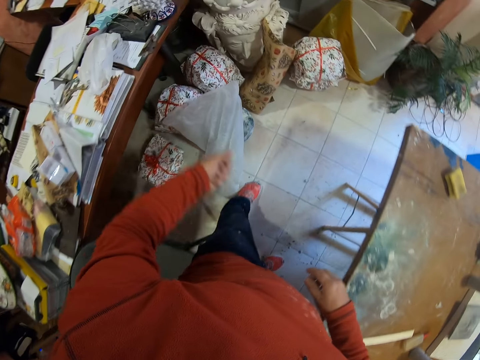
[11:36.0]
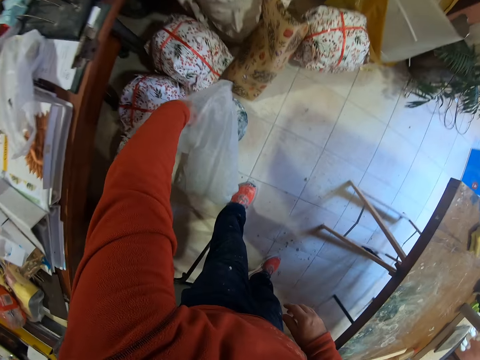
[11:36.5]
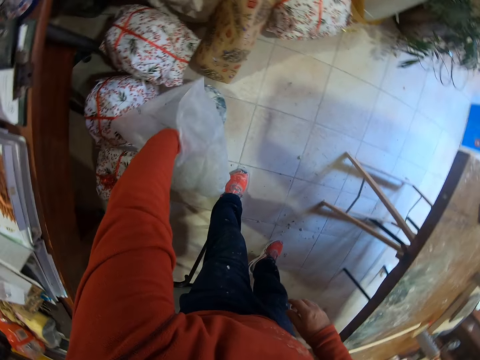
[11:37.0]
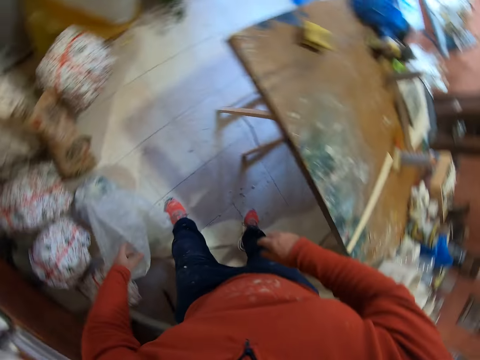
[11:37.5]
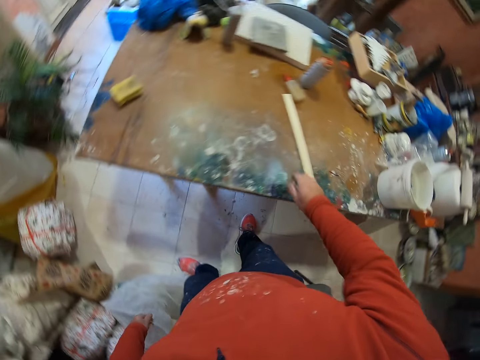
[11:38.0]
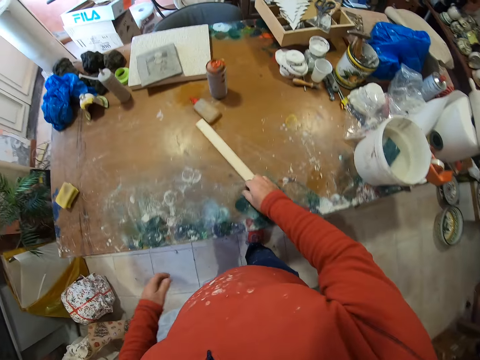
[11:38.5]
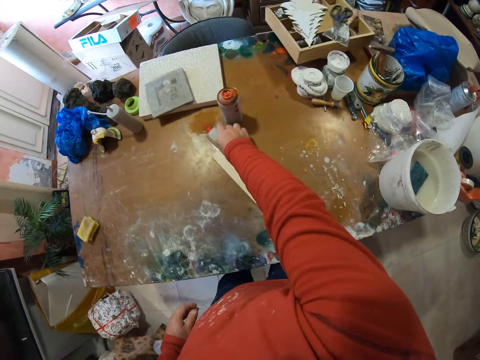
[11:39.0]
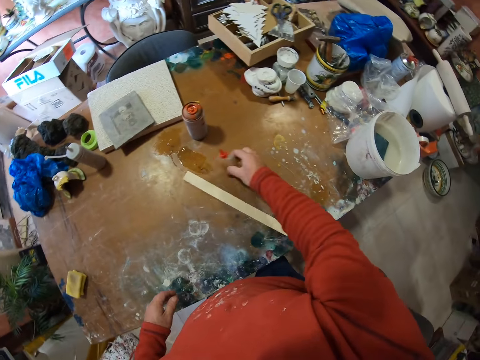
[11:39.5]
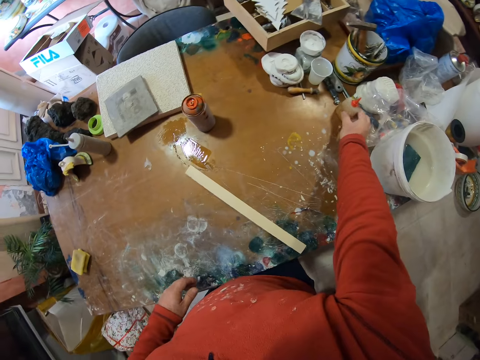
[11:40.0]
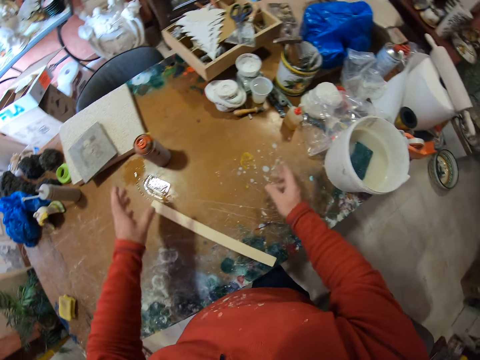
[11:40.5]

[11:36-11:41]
The camera wearer puts dirt in the nylon bag. They touch wood. They pick a container. They move a bottle on the table. They drop the container.

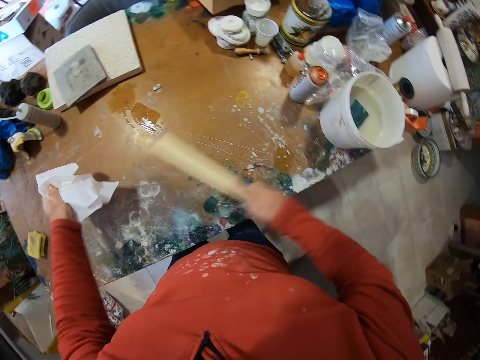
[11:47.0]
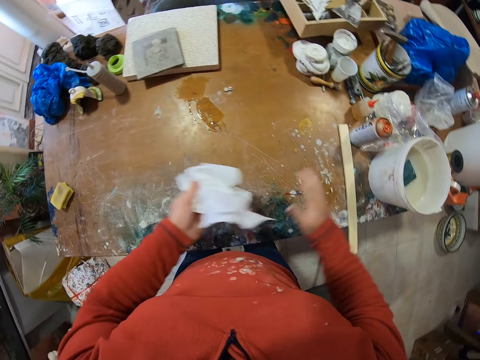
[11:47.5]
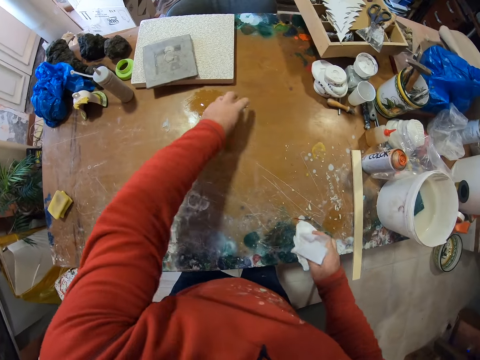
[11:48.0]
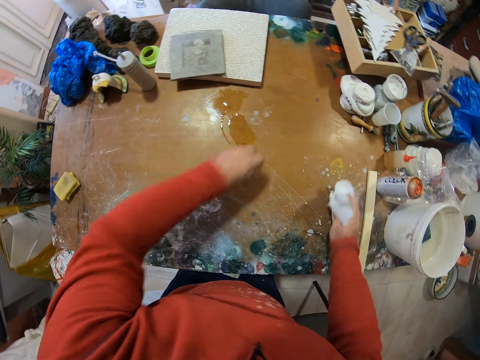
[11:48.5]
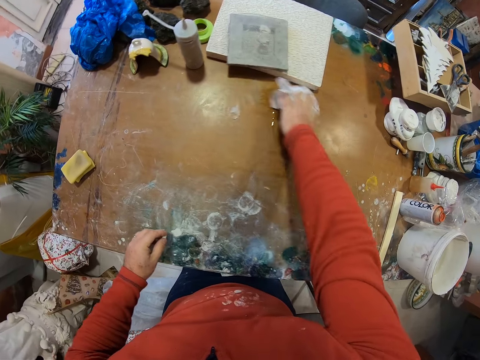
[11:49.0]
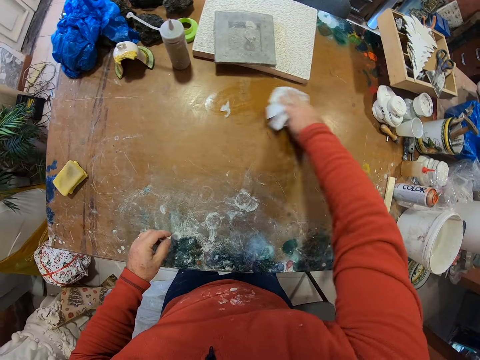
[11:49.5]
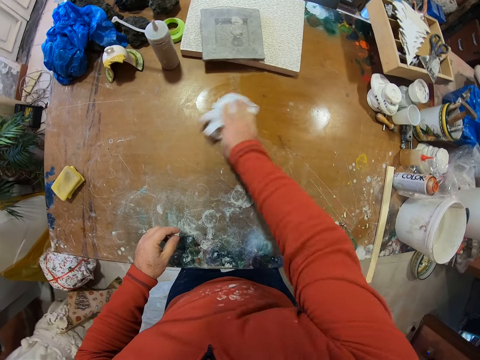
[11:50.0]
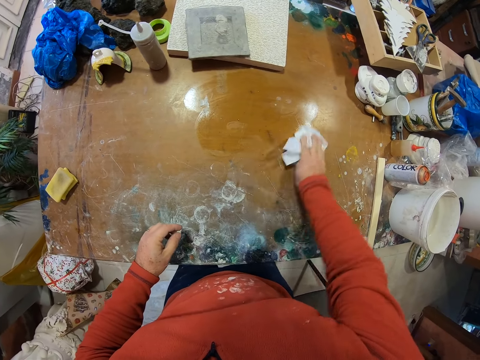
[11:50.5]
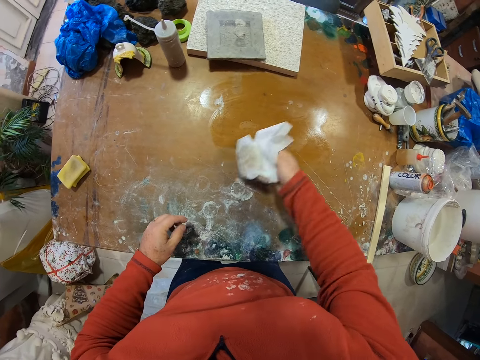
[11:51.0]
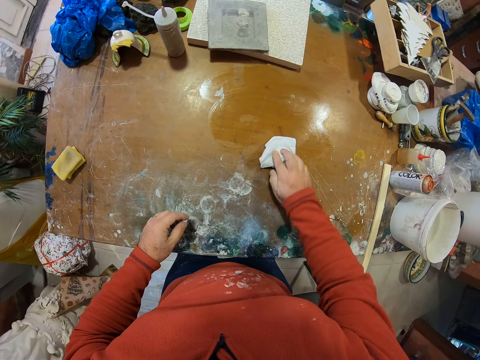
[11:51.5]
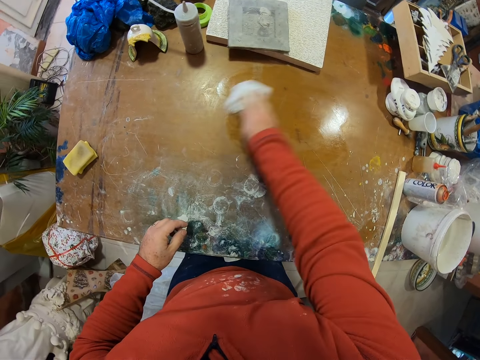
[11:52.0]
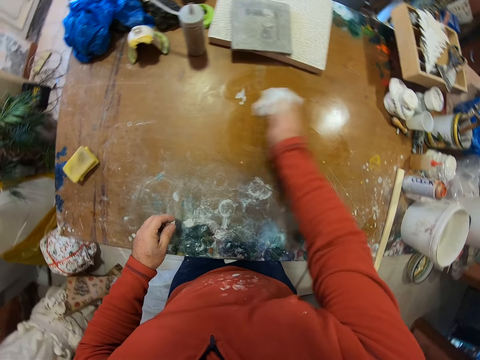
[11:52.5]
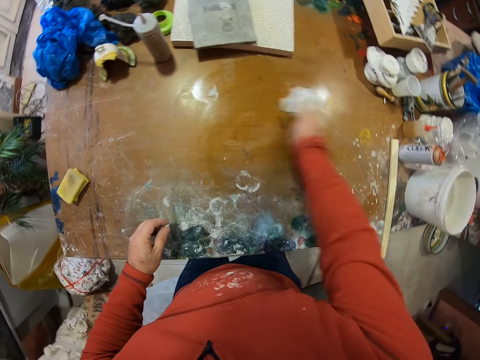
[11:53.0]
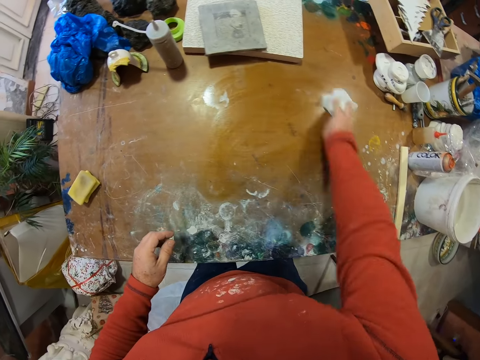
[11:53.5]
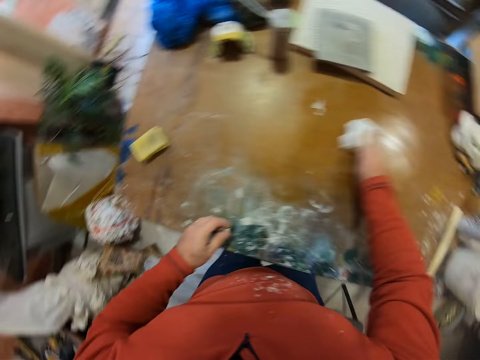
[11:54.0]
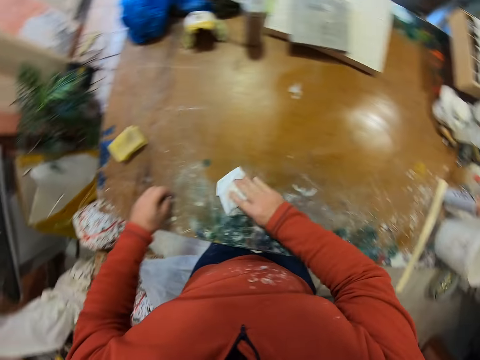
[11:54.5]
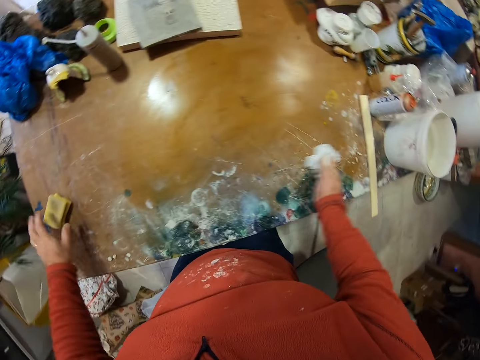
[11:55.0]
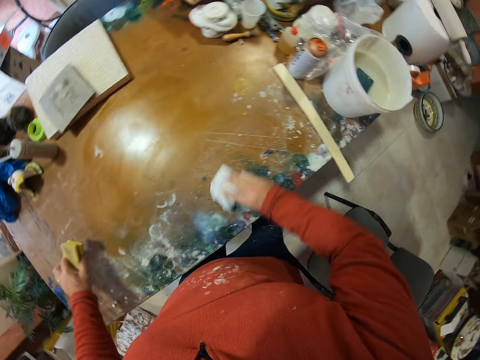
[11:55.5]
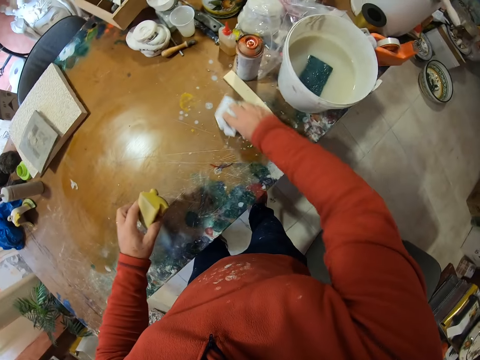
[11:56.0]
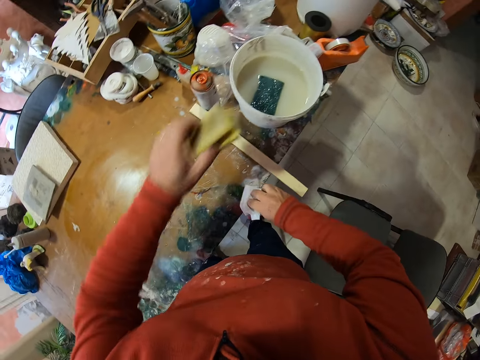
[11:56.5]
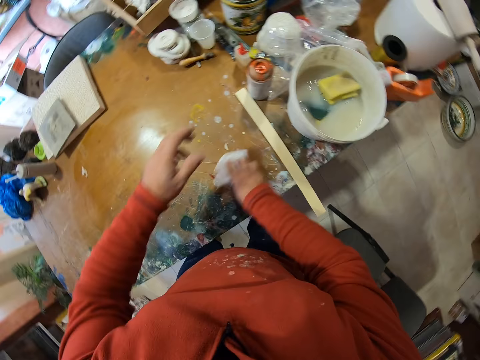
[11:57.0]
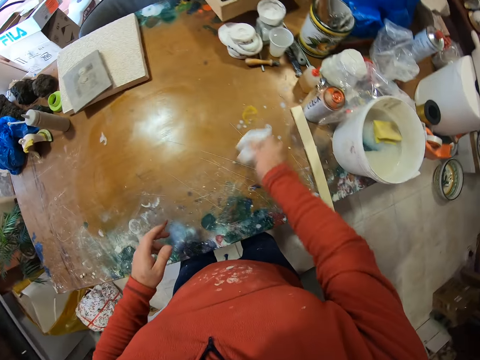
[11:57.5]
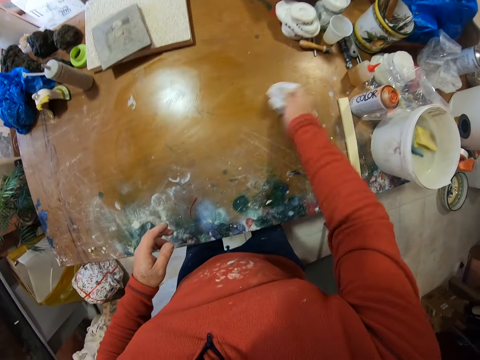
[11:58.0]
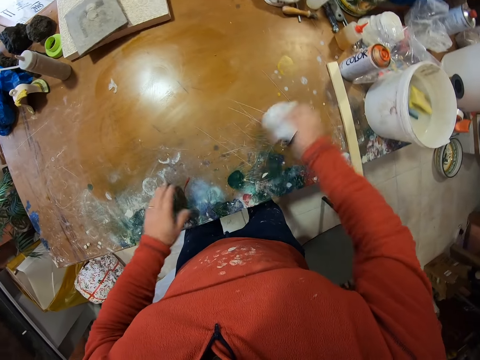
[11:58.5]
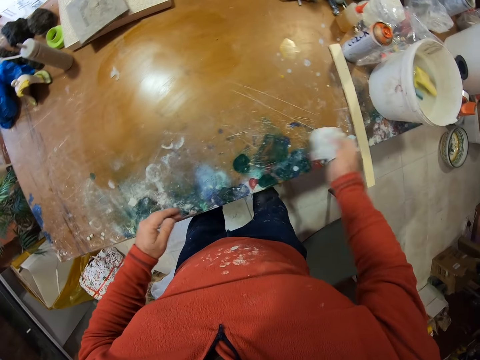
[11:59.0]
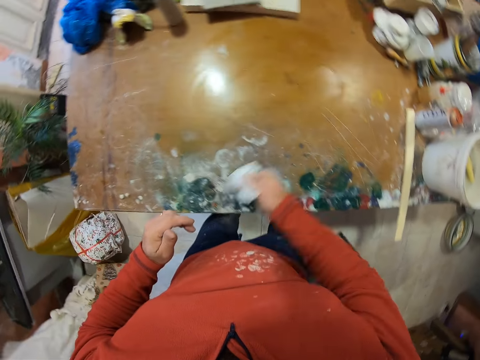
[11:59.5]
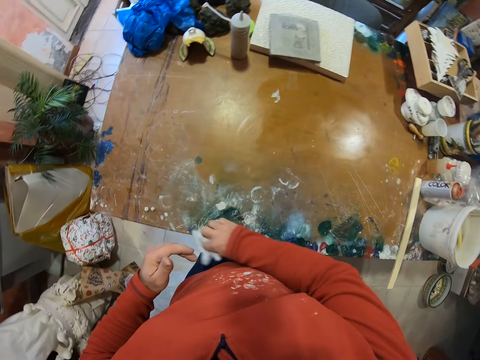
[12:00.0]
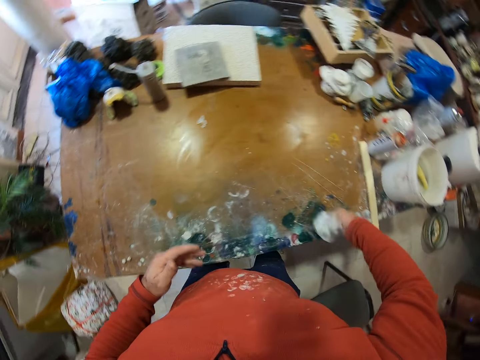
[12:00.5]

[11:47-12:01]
The camera wearer wipes the piece of wood. They drop the piece of wood on the table. They wipe their hand. They pass the wipe to the right hand. They pick up dirt or trash. They wipe the table. They drop the trash. They pick up a sponge. They move the sponge on the table. They drop the sponge in the bucket. They wipe the table.

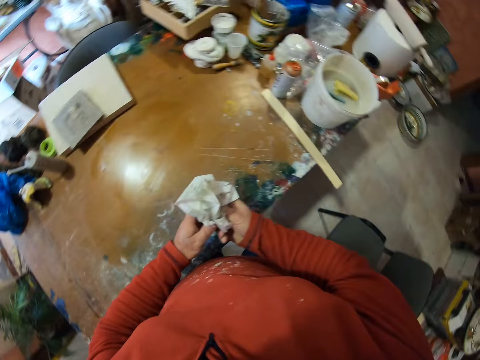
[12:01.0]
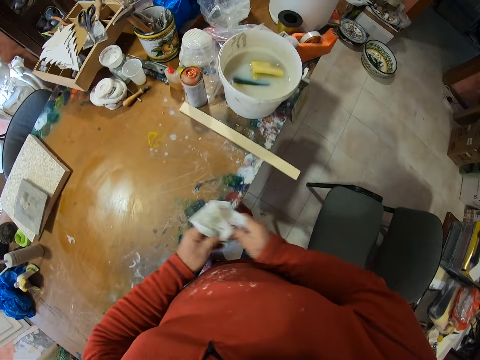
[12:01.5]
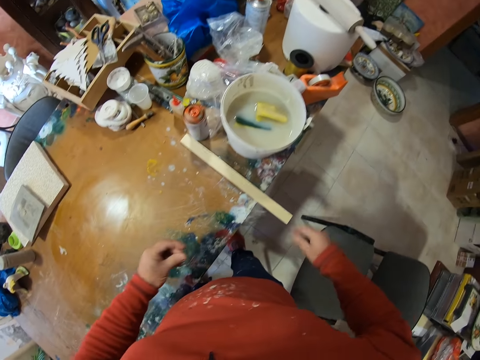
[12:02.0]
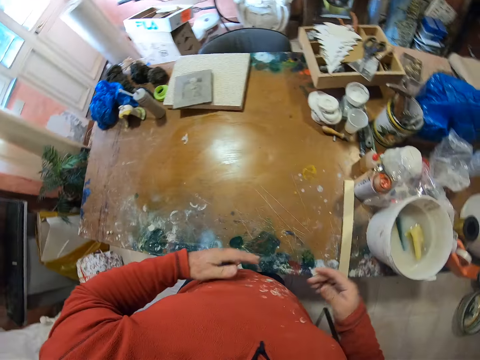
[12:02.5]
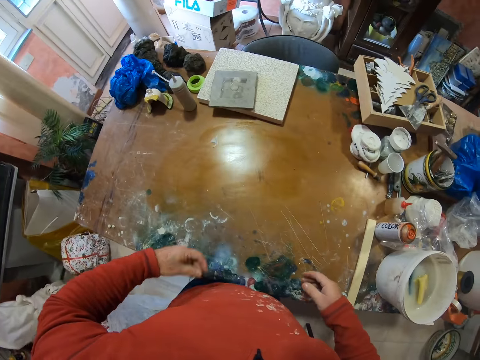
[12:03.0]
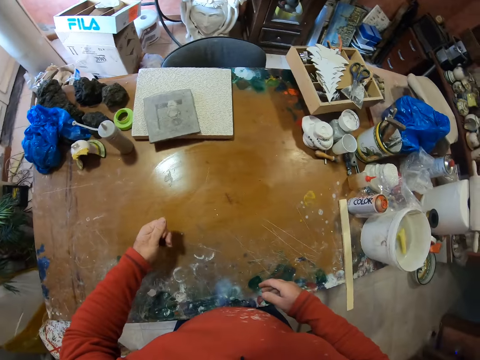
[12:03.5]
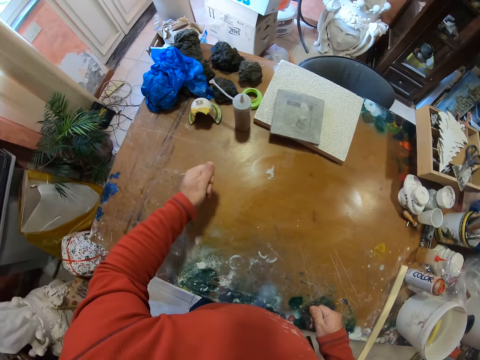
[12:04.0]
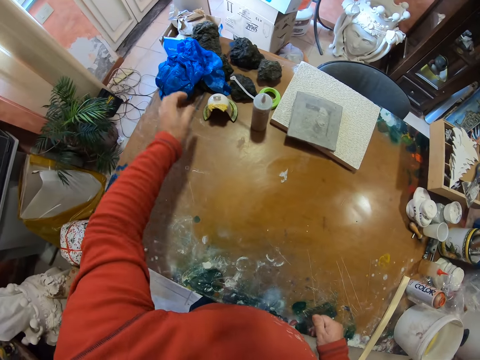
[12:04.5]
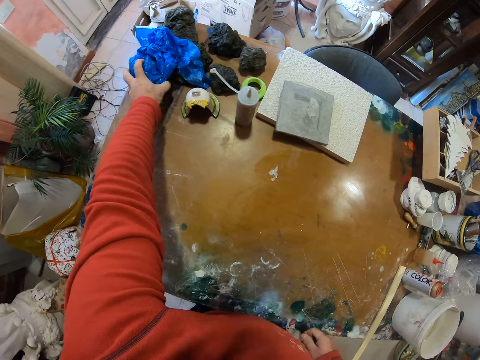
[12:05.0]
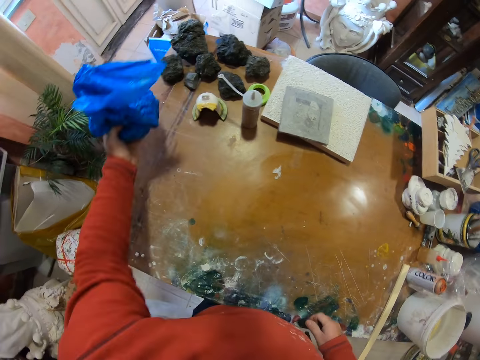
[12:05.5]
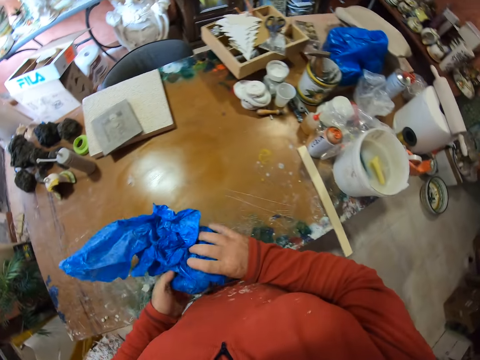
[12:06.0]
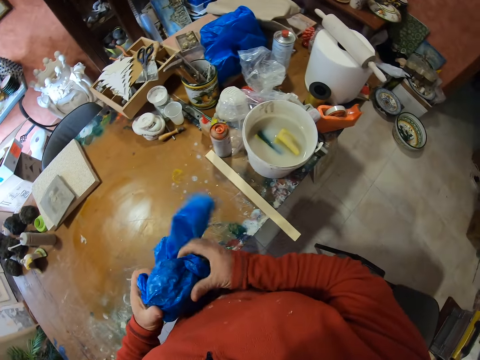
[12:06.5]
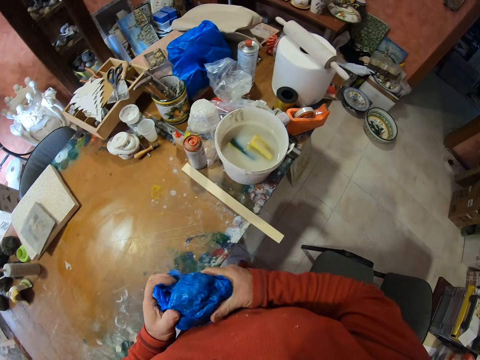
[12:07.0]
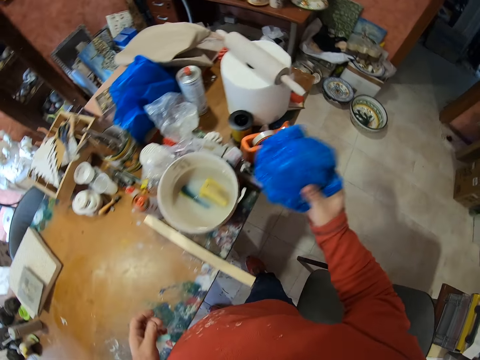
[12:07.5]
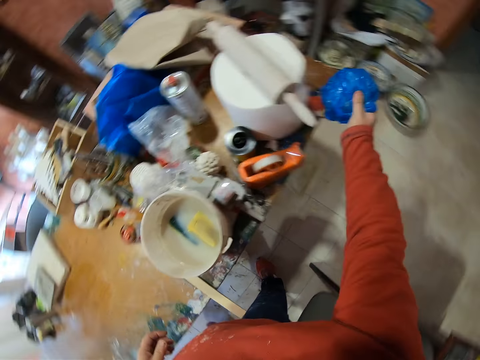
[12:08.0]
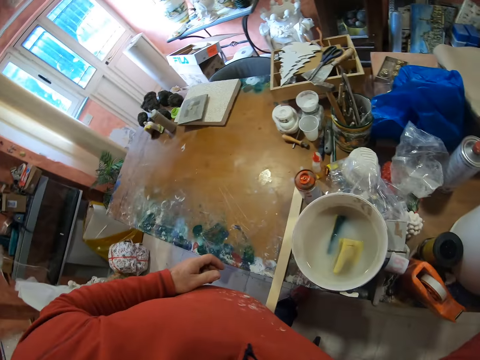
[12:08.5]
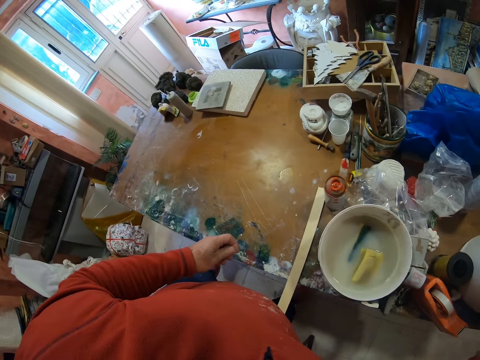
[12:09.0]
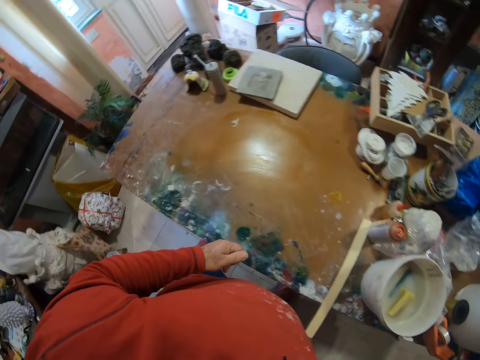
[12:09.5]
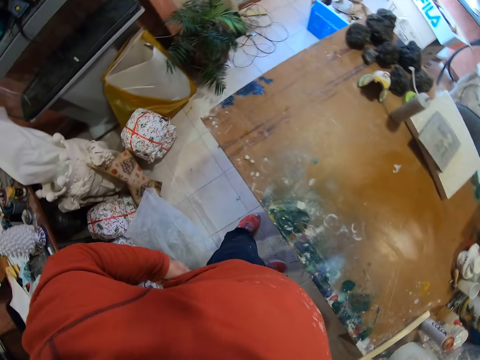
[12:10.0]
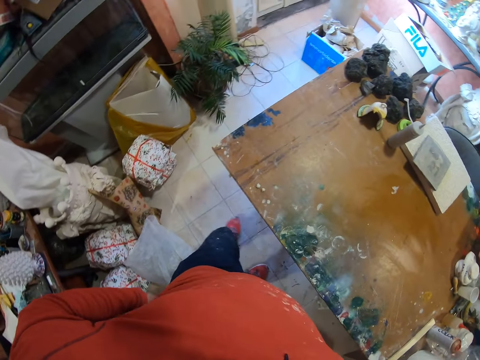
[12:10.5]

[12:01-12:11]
The camera wearer holds the tissue paper. They pass the wipe to the left hand. They drop the wipe down. They wipe their hands on the sweater. They pick up the blue nylon. They hold something. They fold the blue nylon. They drop the blue nylon.
